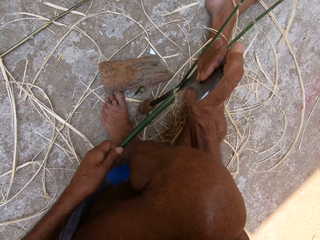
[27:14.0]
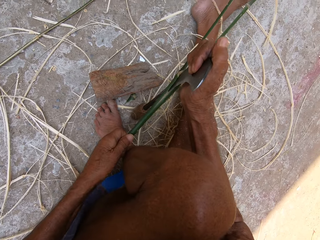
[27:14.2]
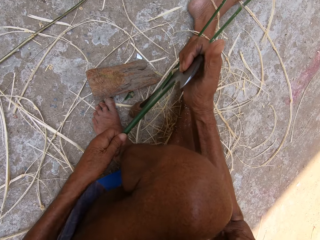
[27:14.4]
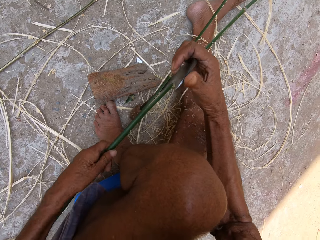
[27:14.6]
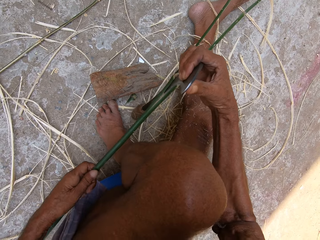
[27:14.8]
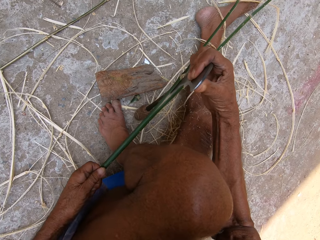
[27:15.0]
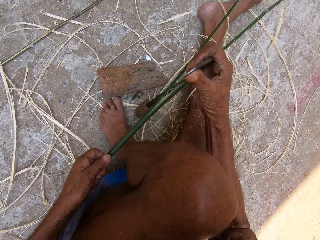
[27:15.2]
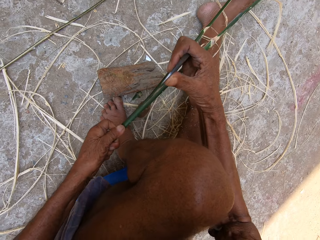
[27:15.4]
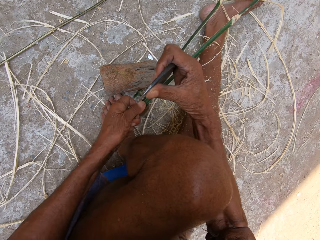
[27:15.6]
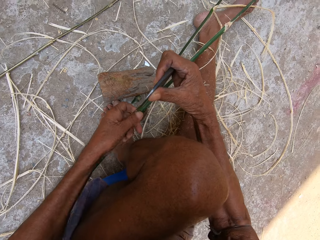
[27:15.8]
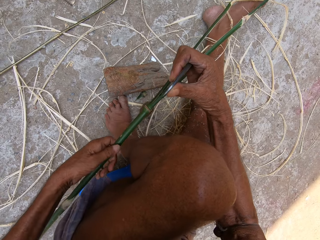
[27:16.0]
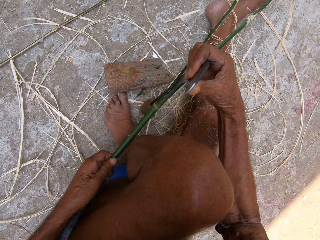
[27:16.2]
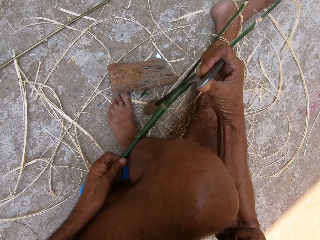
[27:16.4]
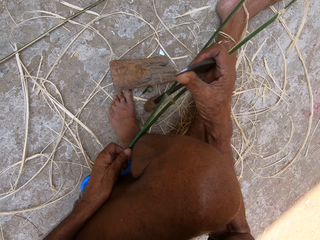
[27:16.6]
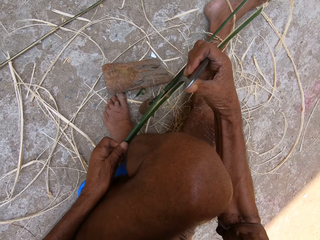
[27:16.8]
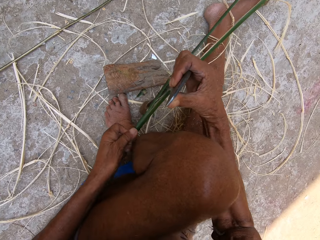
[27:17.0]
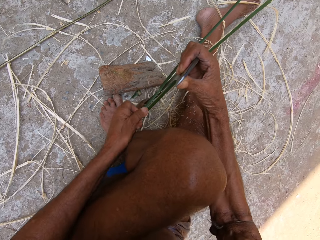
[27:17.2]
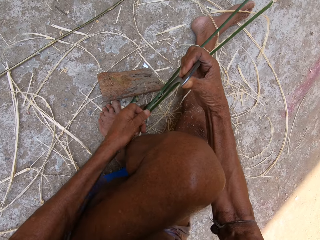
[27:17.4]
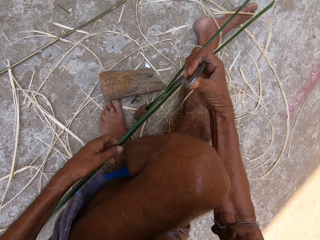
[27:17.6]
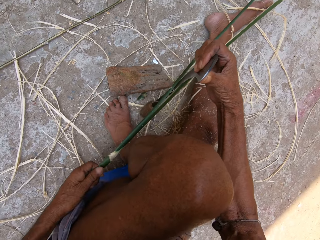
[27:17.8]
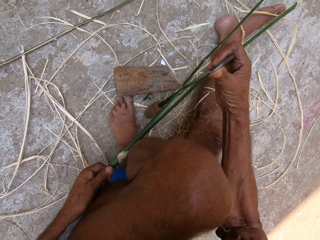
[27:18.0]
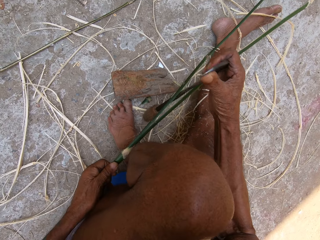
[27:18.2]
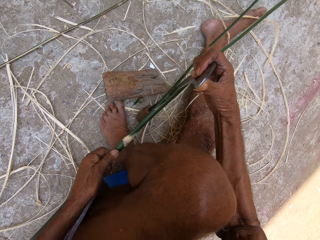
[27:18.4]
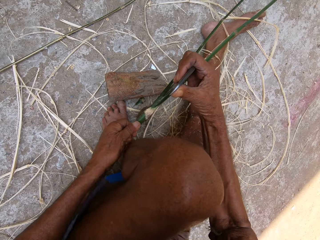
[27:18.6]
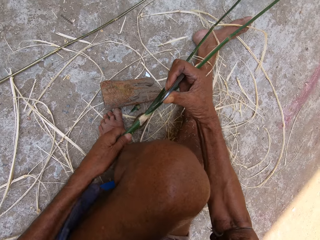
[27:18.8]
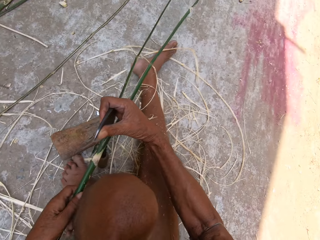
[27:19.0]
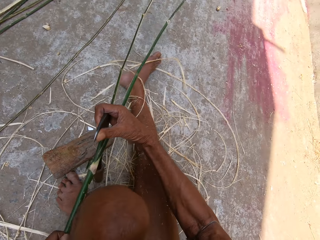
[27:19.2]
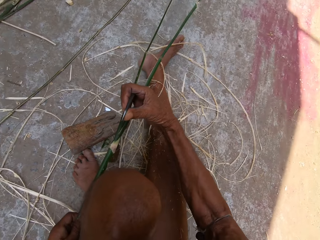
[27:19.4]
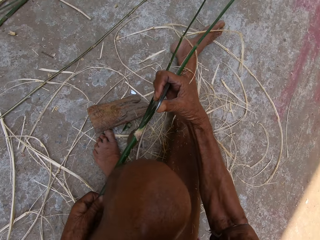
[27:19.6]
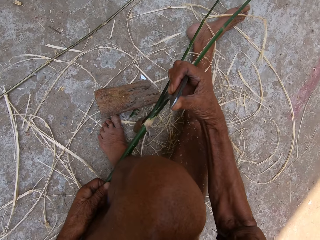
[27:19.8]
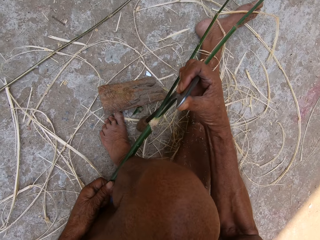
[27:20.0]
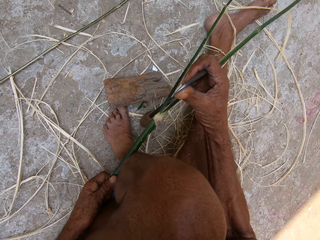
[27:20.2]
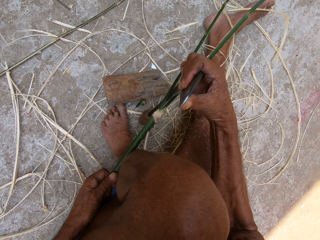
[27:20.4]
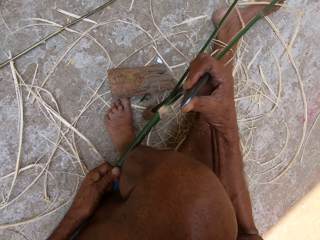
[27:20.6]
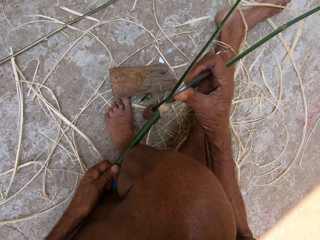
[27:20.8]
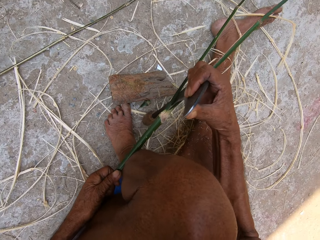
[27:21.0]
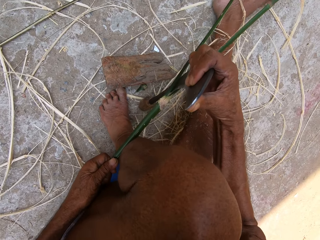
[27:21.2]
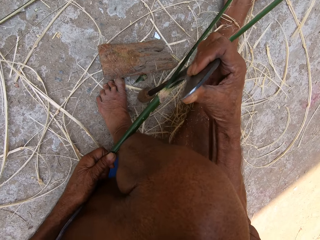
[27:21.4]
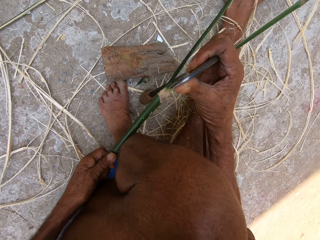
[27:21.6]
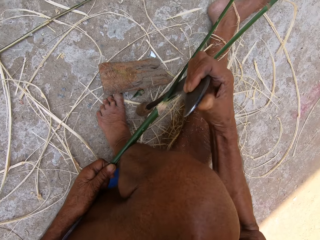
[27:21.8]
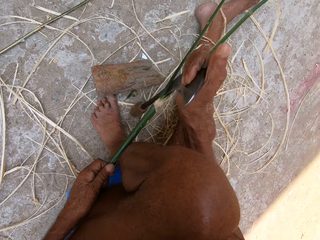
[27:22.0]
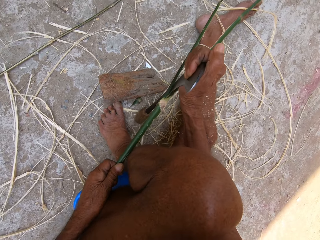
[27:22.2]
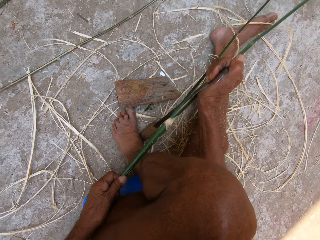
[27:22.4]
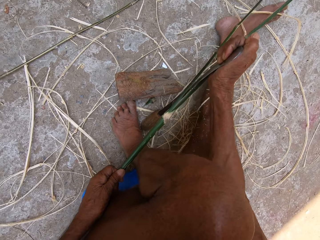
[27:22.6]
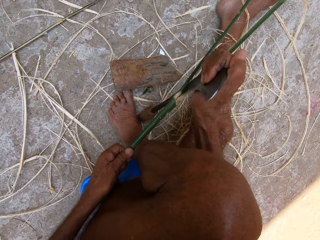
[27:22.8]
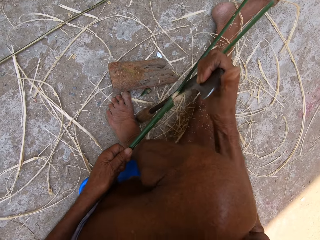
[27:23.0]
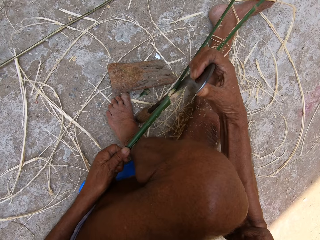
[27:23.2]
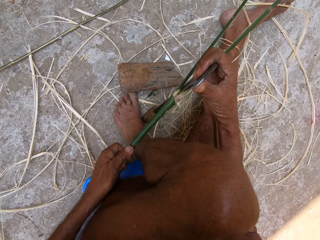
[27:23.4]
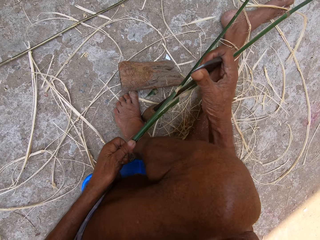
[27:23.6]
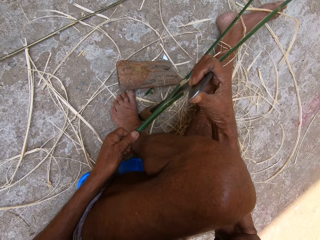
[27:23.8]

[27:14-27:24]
The camera wearer separates the fiber using a sickle. They push the fiber with the left hand. They separate the fiber using the sickle.

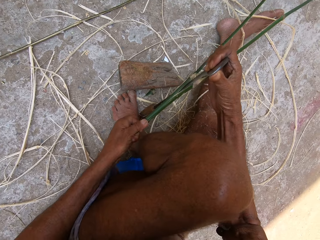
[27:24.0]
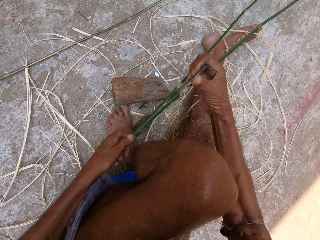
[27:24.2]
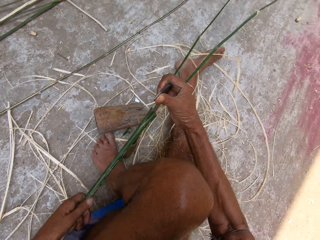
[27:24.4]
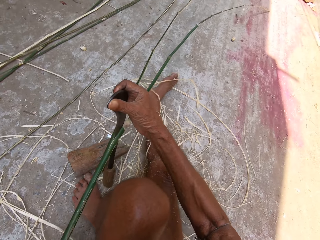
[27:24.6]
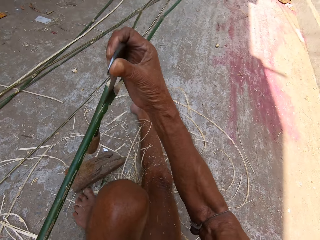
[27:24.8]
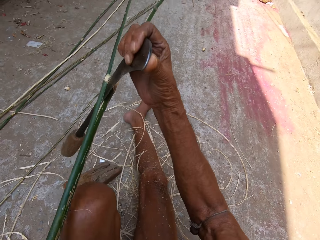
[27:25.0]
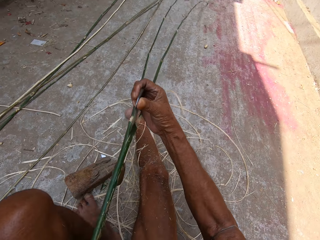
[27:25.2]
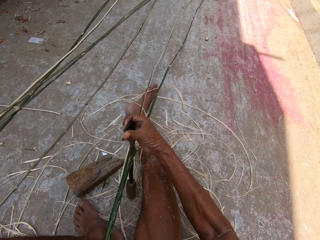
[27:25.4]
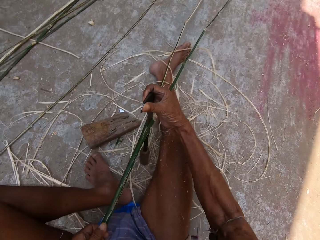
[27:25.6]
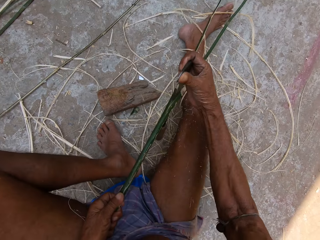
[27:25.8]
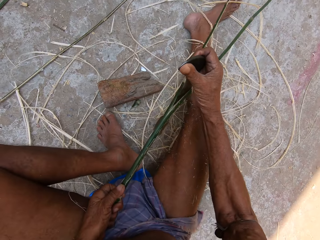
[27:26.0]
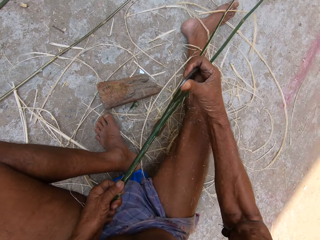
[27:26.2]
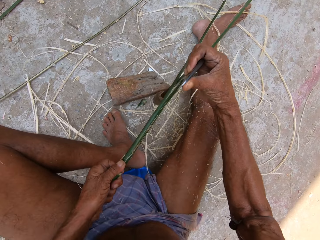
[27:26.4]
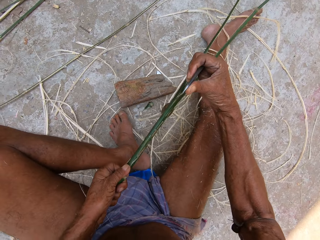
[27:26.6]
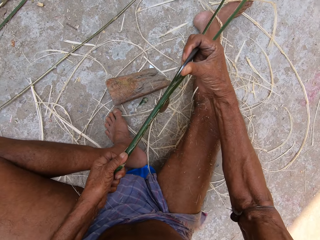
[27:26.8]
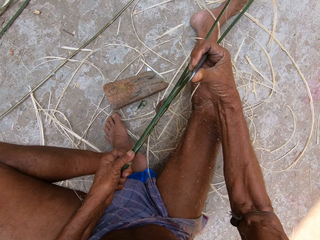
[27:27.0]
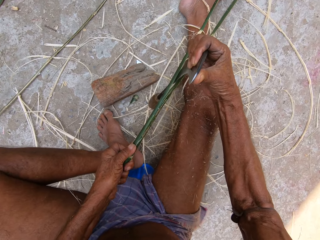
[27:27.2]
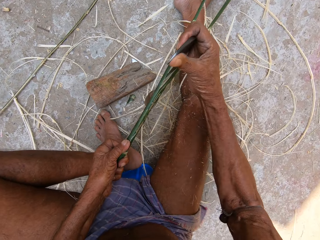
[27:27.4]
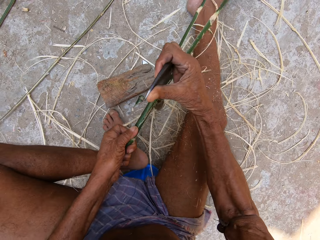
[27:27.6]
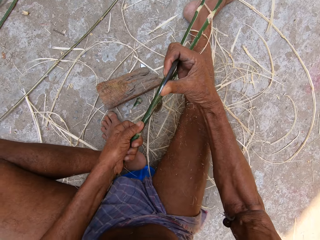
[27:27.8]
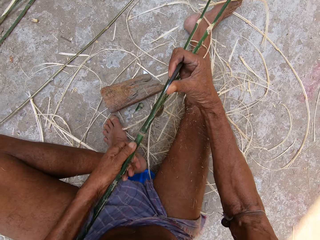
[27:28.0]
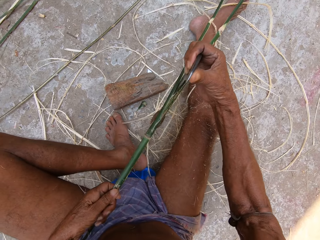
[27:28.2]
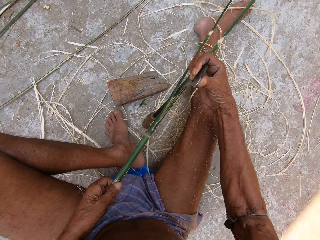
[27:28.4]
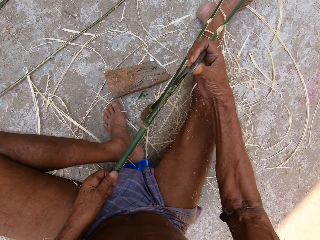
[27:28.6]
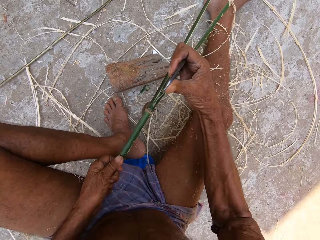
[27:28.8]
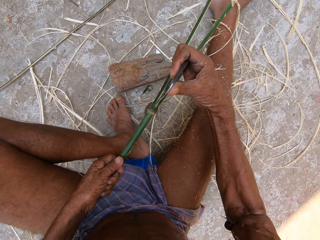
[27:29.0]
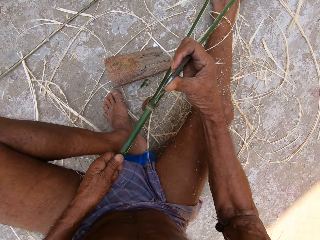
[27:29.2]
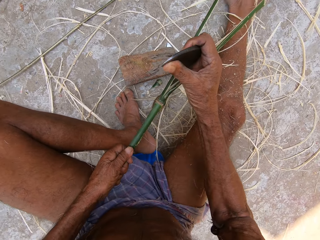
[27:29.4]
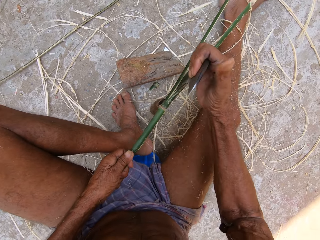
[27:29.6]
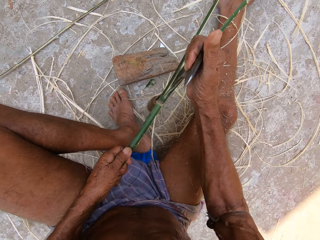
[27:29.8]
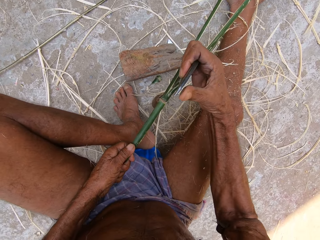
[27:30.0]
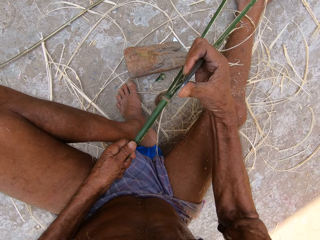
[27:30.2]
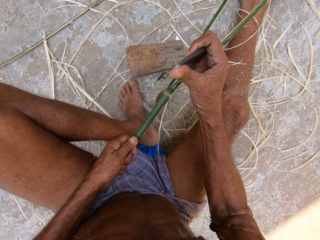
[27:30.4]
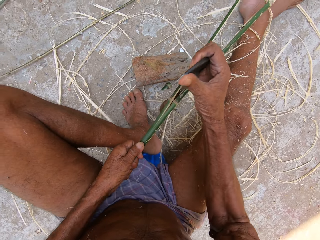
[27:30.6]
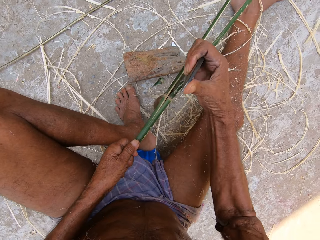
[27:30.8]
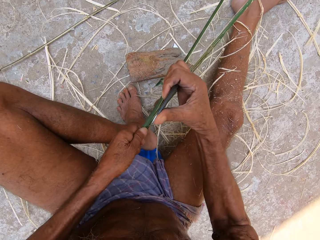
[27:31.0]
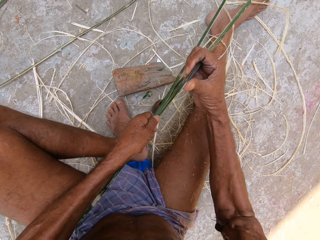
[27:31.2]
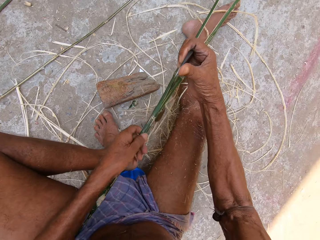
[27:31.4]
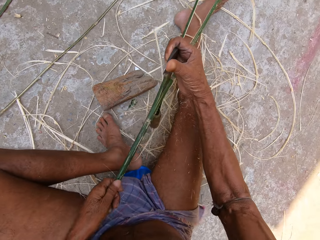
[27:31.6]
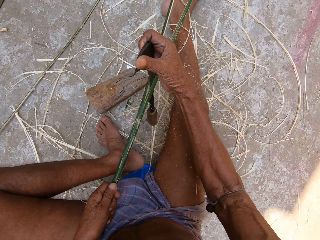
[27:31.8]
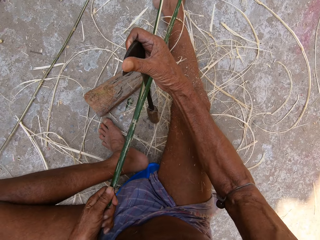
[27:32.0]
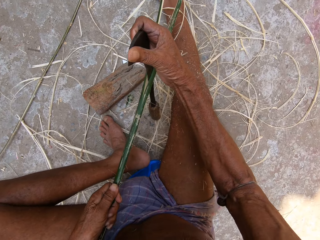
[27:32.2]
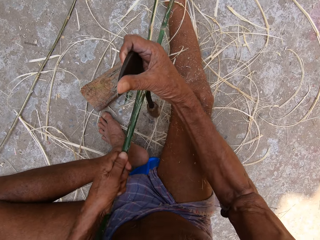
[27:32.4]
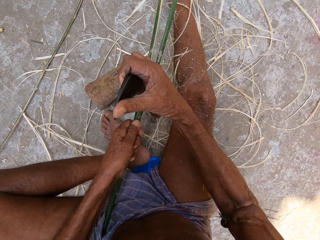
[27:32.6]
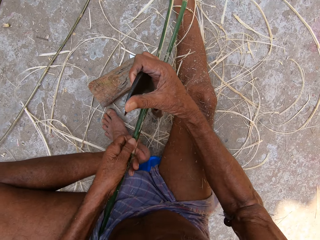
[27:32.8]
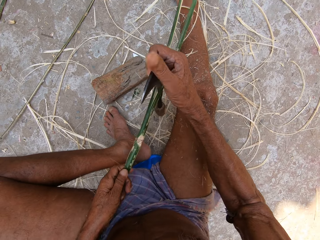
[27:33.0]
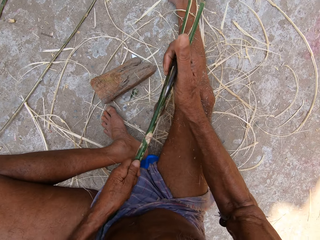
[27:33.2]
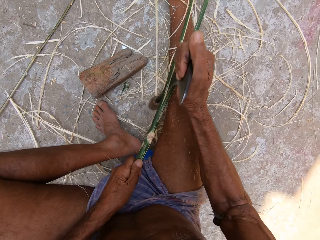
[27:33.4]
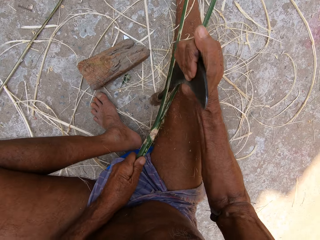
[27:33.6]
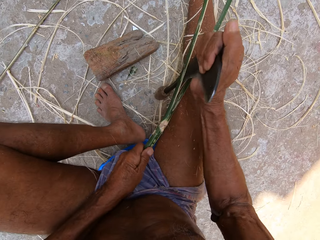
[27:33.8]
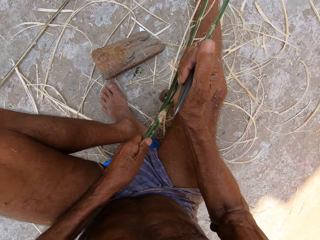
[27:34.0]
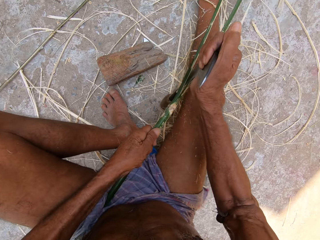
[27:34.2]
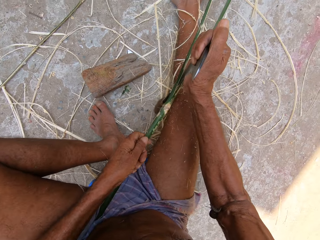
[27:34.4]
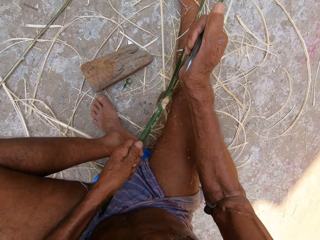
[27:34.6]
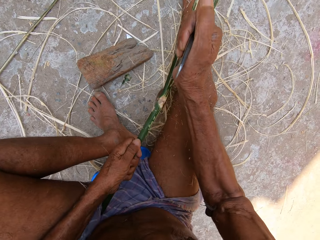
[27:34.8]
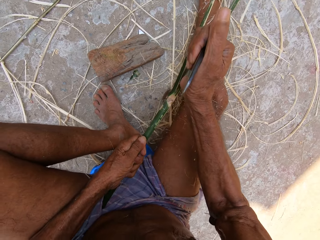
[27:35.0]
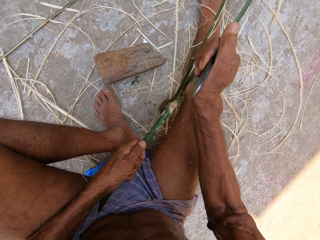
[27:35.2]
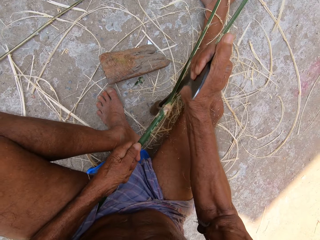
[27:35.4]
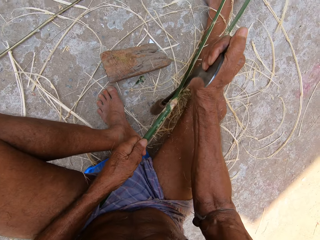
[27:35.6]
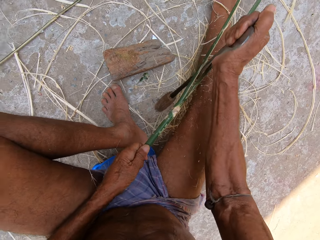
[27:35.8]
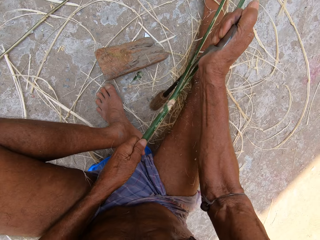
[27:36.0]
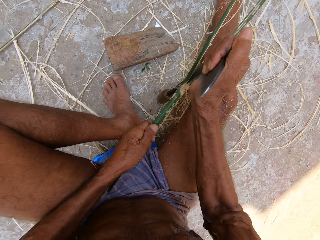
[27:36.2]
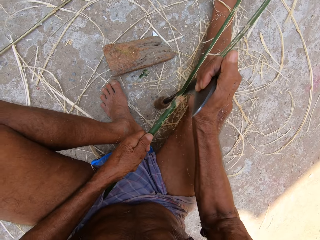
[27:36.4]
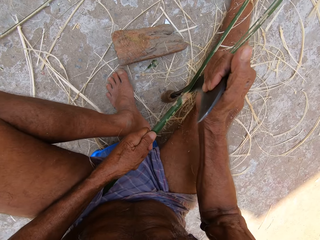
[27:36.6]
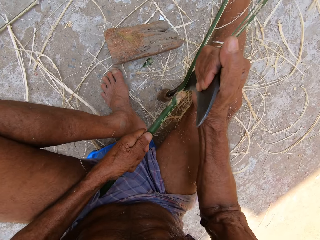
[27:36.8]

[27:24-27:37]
The camera wearer separates the fiber using a sickle. They push the fiber with the left hand. They separate the fiber using the sickle. They separate it again.
